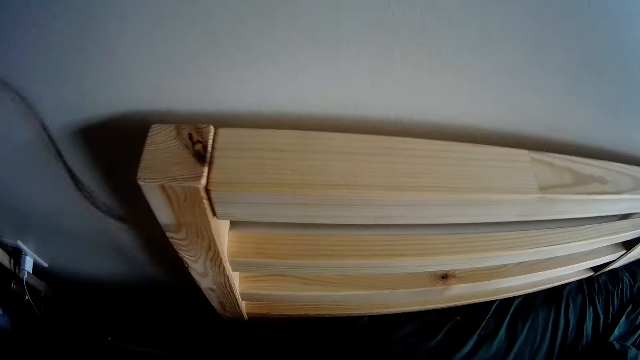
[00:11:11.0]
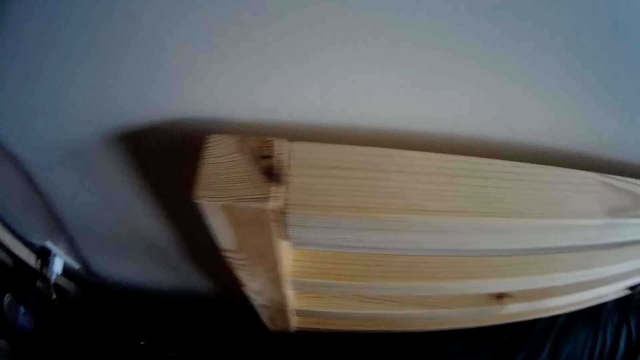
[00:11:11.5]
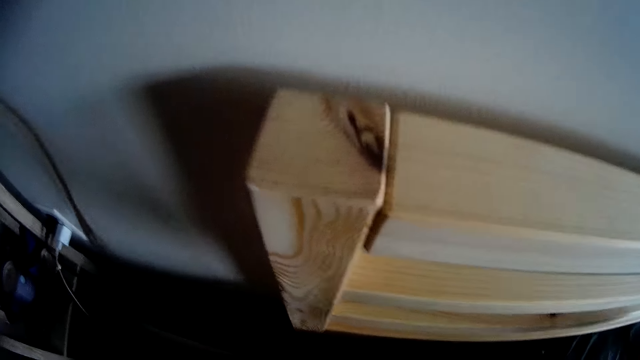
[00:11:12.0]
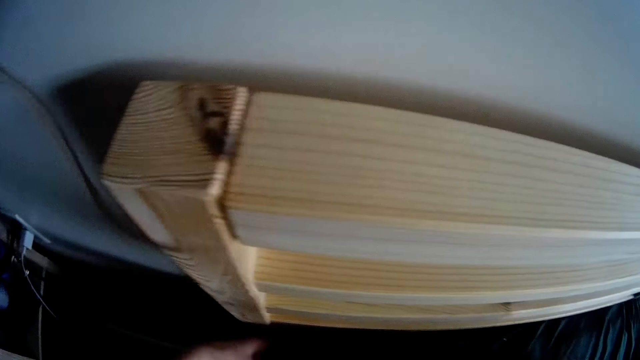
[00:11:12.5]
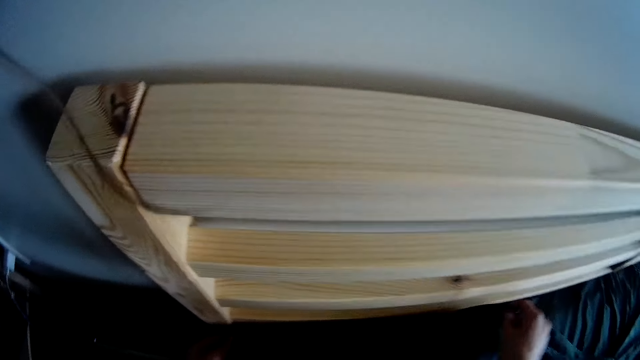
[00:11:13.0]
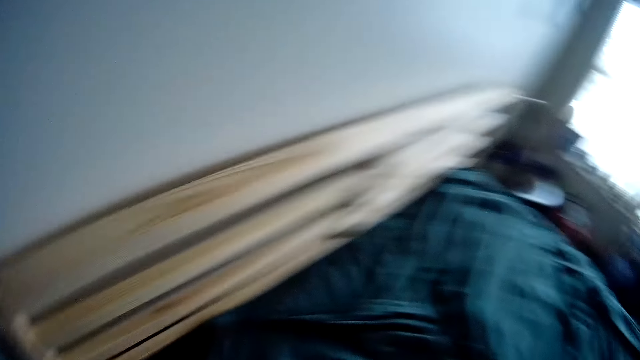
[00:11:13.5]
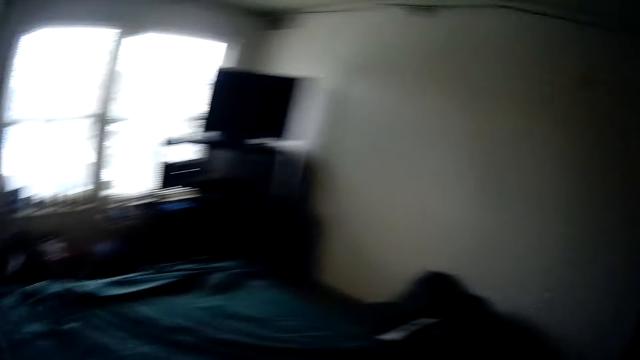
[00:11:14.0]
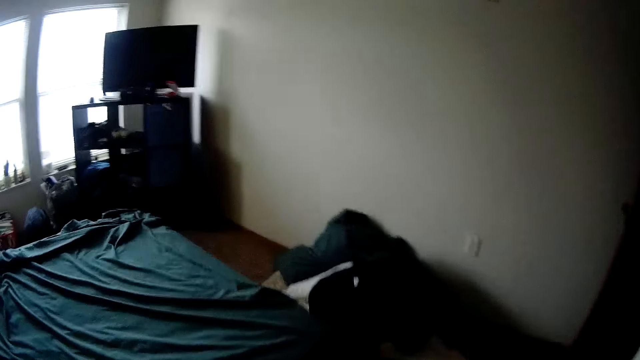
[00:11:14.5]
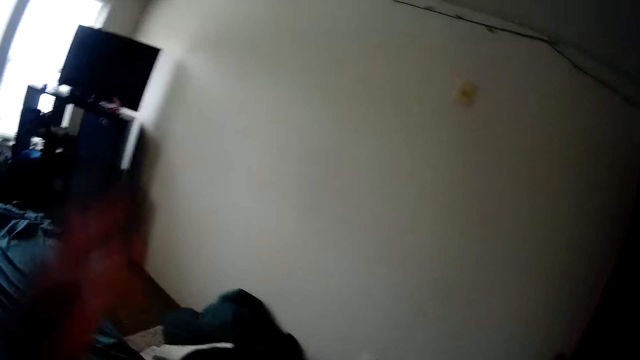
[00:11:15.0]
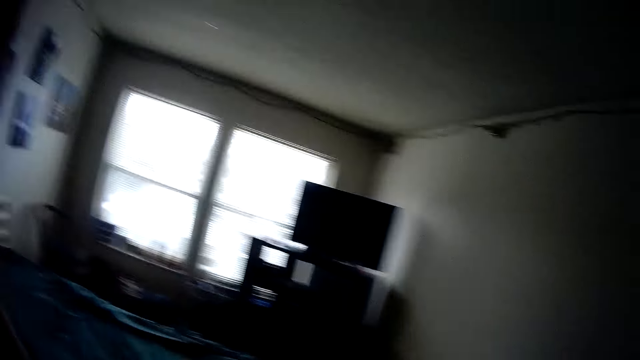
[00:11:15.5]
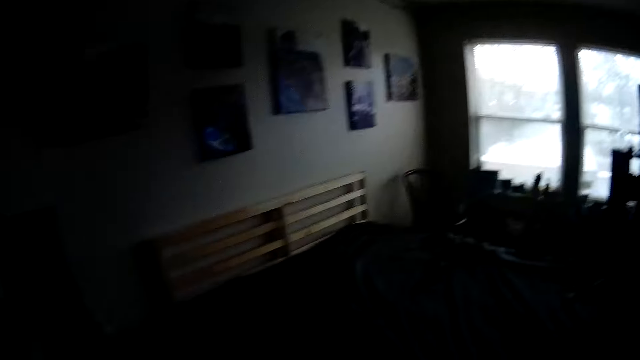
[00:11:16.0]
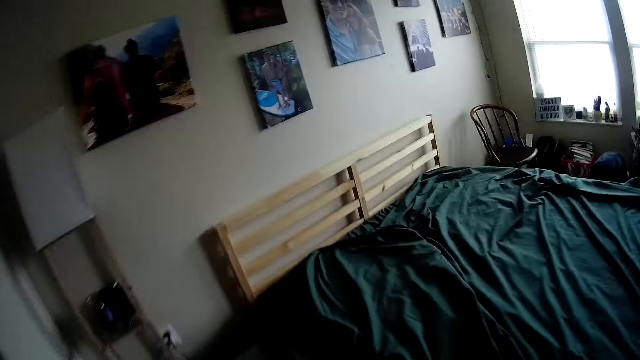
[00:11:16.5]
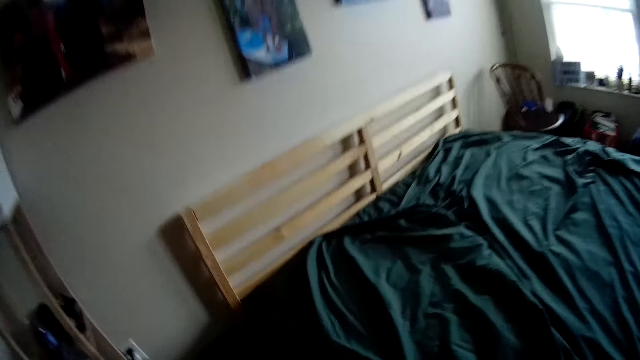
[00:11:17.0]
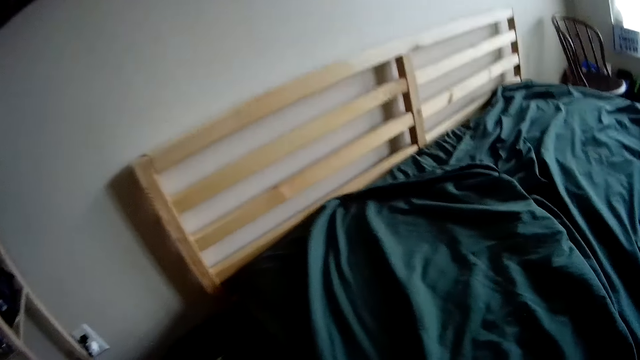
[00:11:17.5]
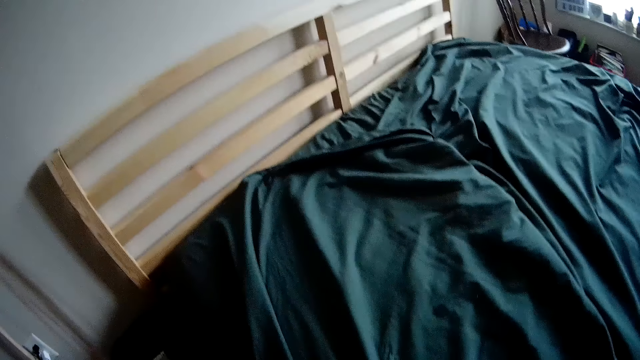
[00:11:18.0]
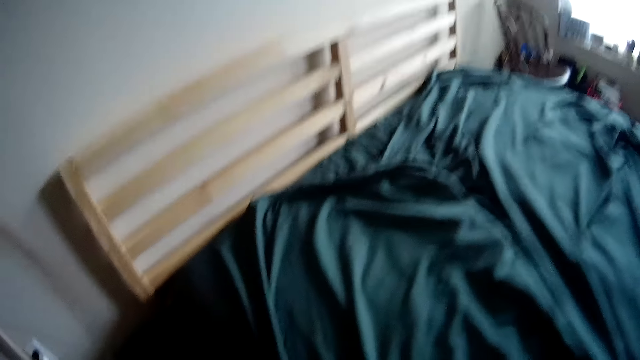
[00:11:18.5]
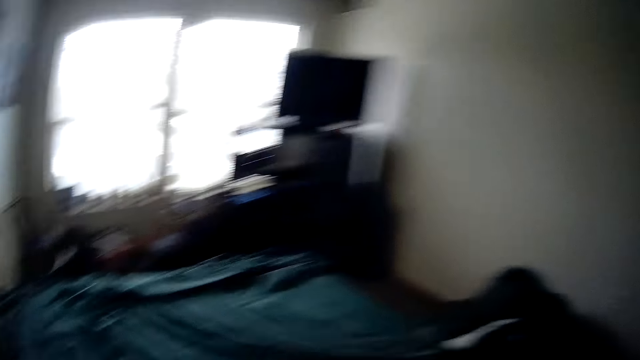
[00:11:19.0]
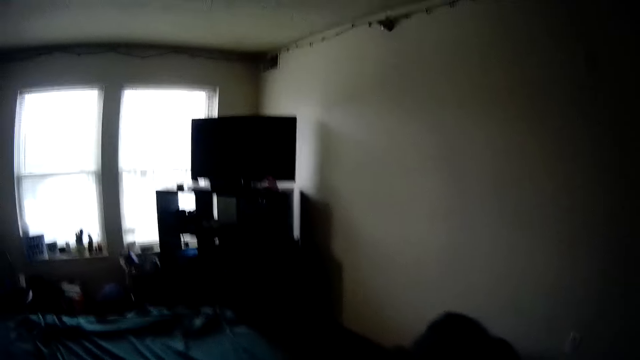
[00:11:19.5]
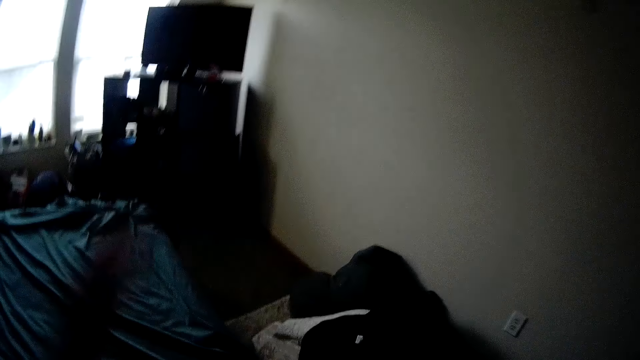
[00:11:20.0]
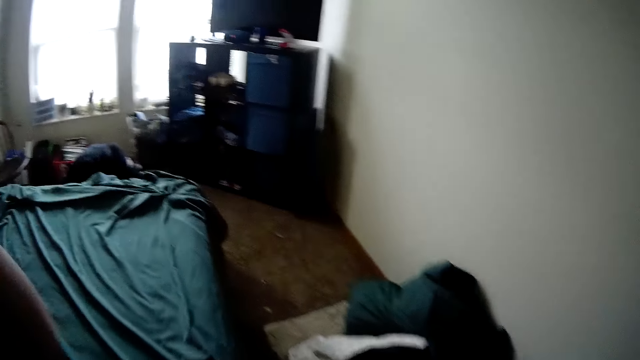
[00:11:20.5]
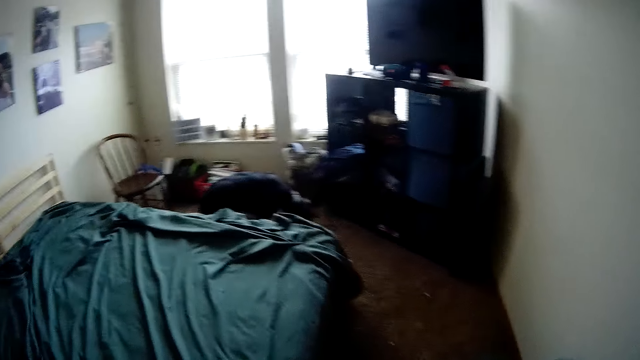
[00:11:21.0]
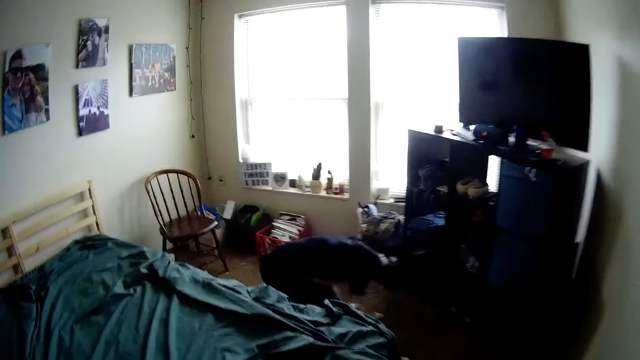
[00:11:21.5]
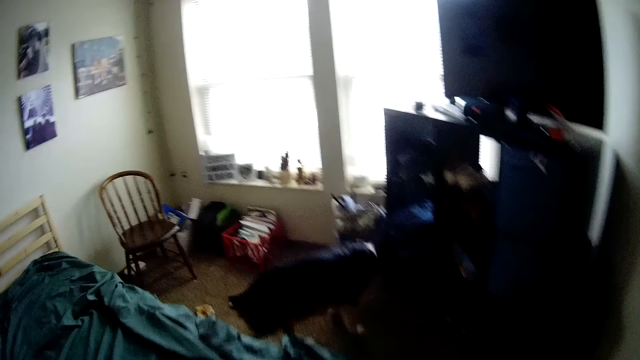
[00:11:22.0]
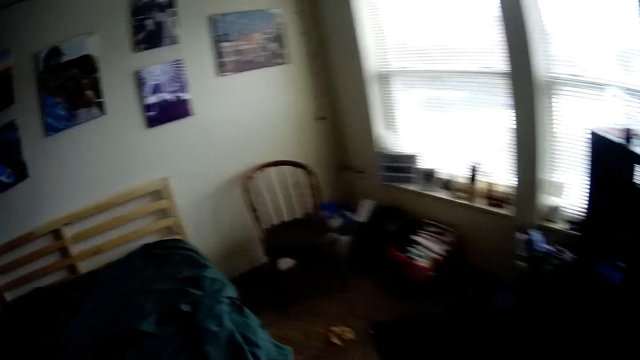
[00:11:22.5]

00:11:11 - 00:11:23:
The camera wearer walks around. They move the hand to the head. They spread the sheet on the headboard side. They walk to the other side of the bed. They move the hand to the head.

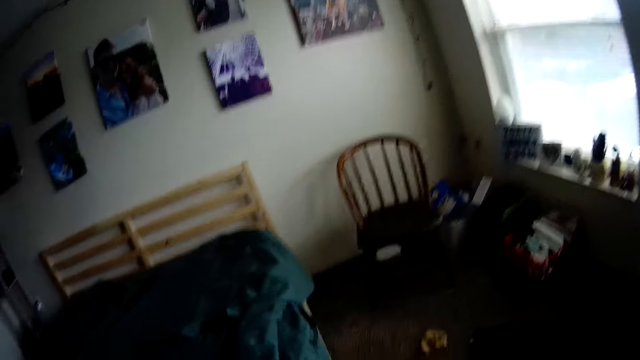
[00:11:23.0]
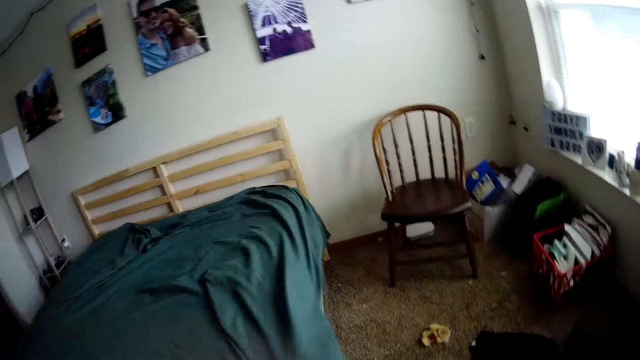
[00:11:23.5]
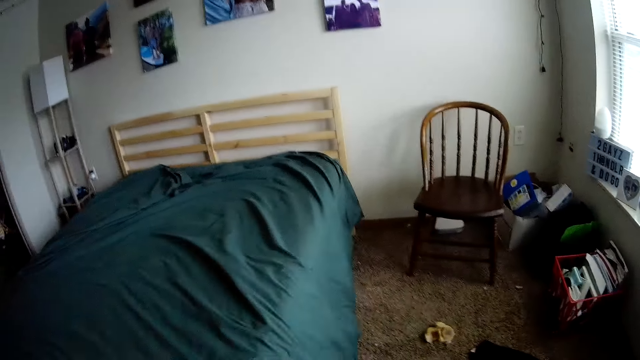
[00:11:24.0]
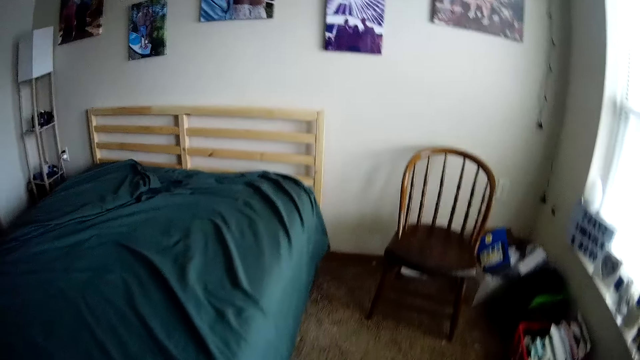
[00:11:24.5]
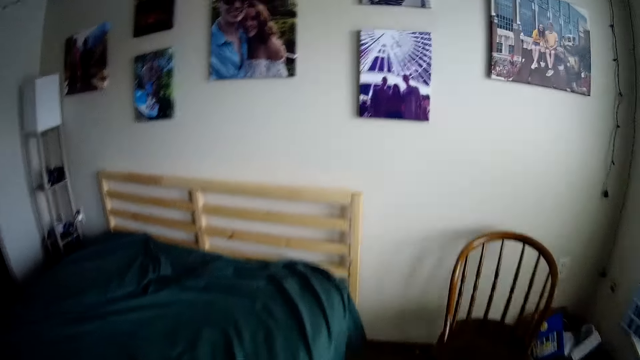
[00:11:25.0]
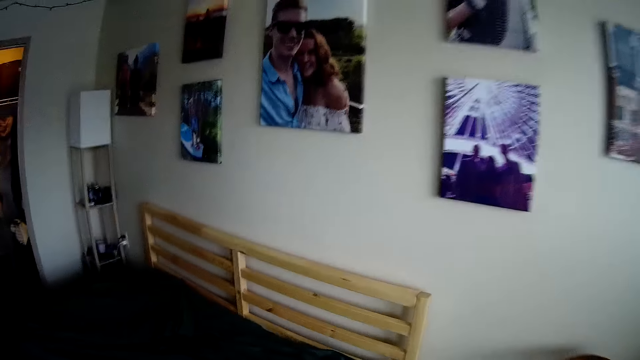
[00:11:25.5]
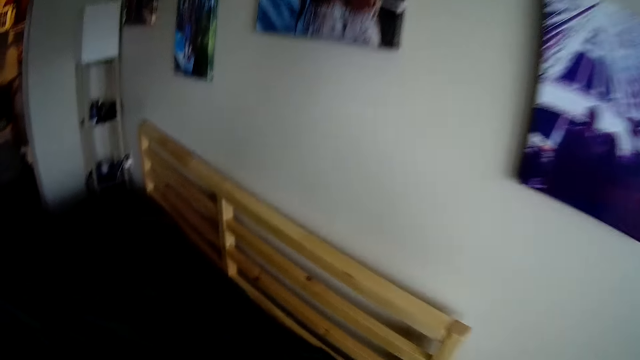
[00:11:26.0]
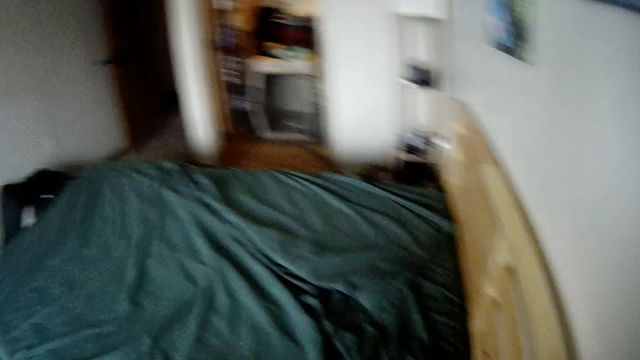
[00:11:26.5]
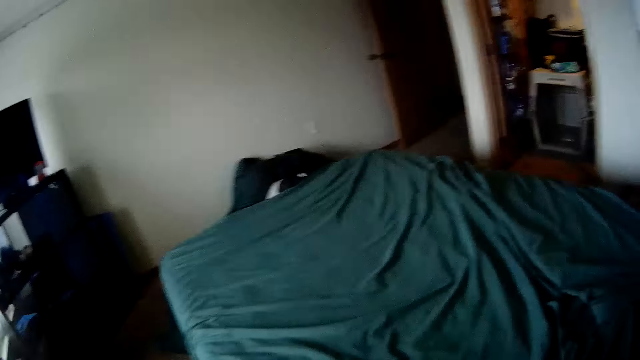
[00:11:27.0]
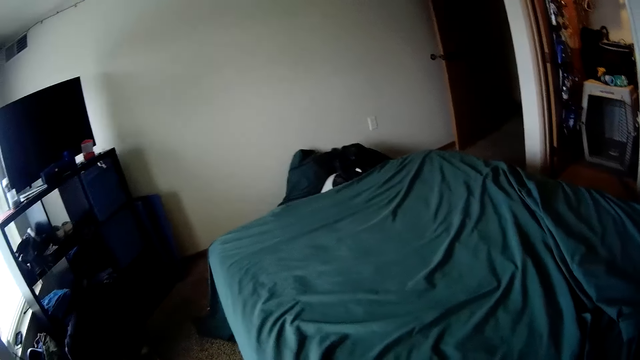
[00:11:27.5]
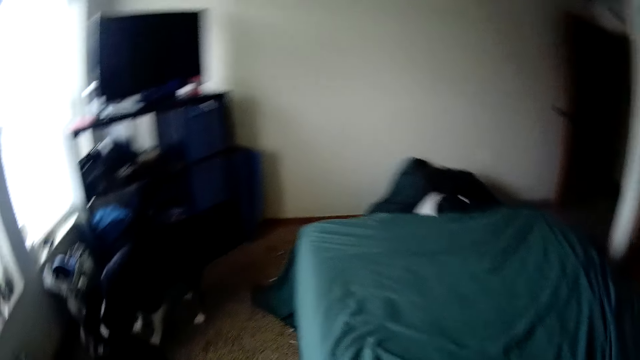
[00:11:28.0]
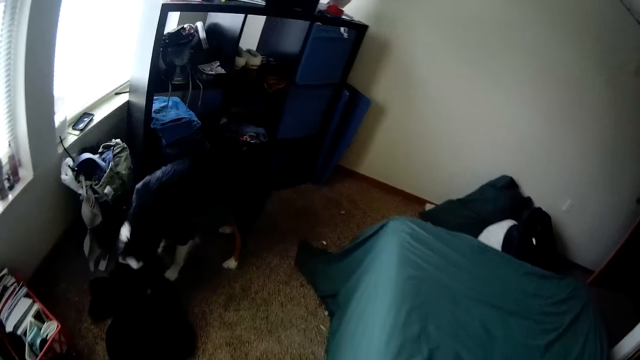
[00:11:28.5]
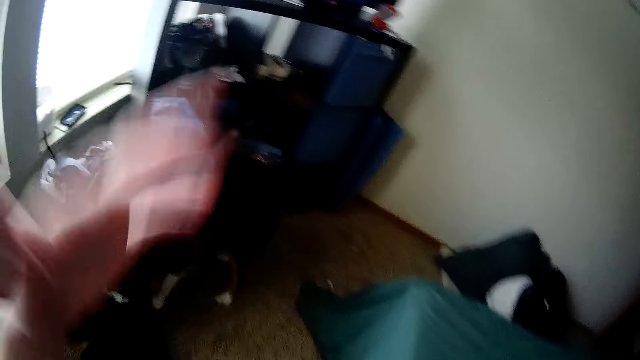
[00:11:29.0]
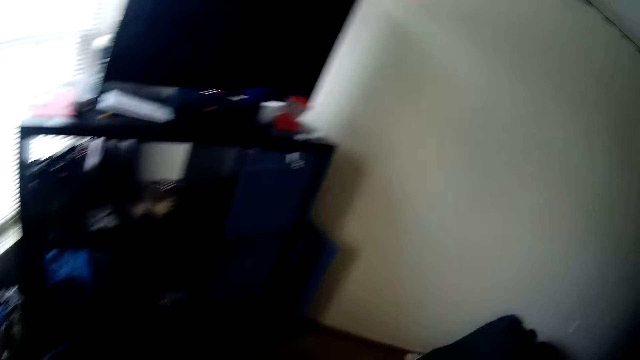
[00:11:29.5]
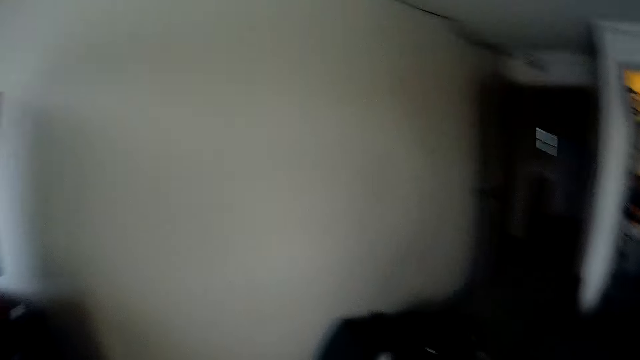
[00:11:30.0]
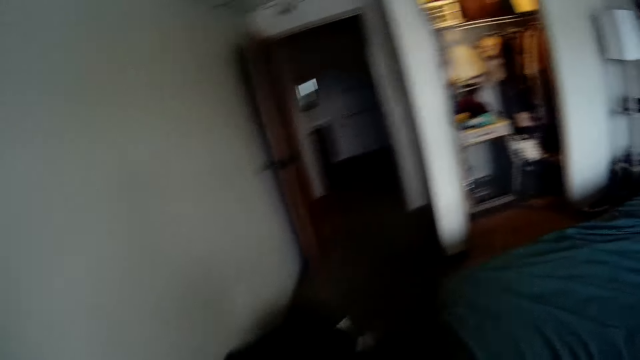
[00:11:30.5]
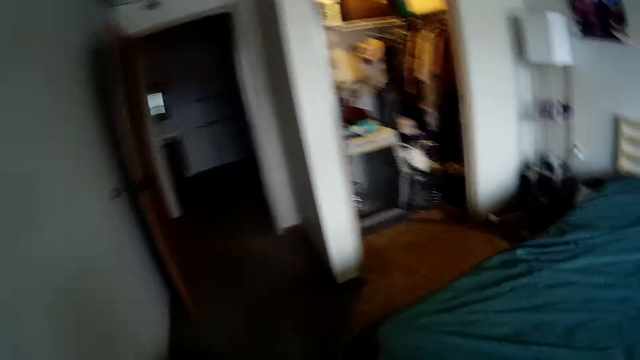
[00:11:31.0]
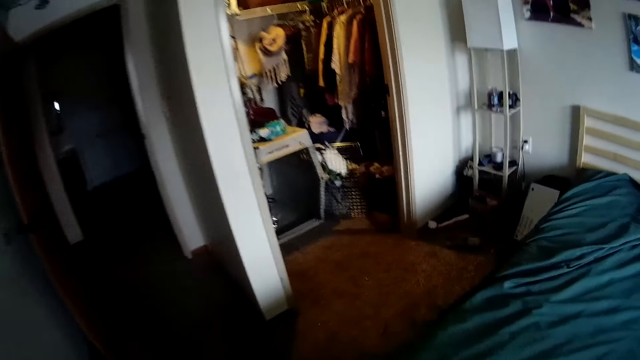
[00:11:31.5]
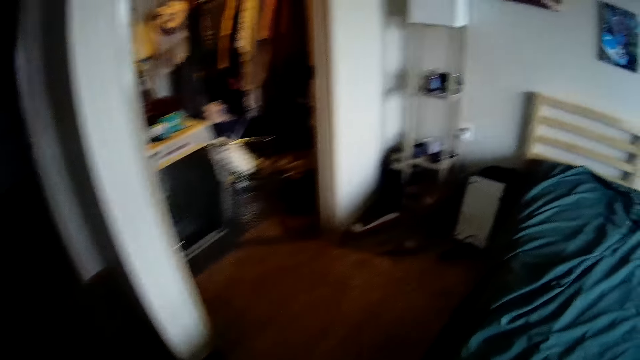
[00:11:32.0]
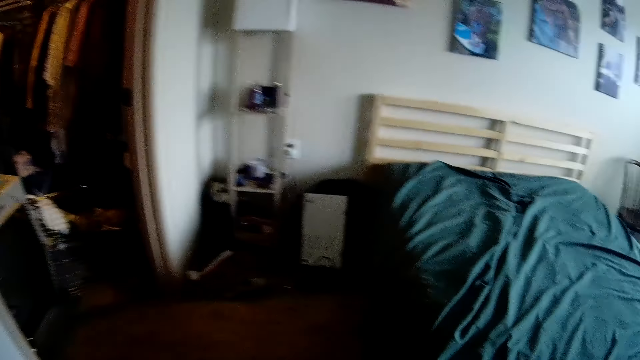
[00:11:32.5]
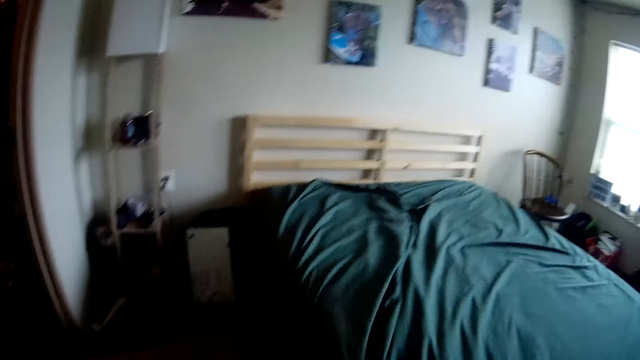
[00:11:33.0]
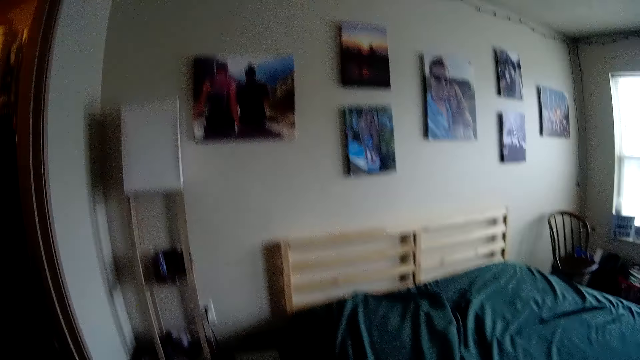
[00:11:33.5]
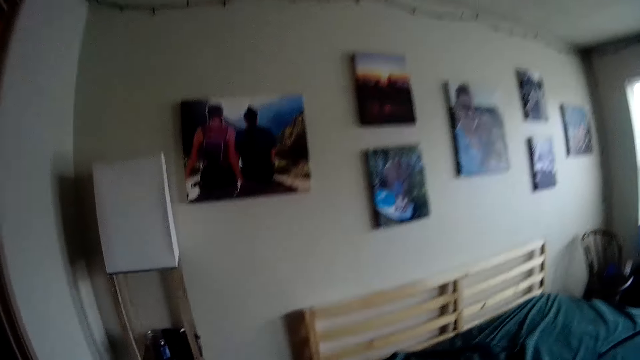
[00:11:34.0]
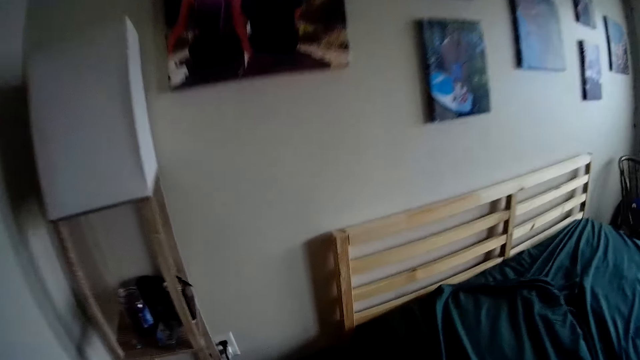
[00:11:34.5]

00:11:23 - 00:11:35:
The camera wearer spreads the sheet on the footboard side. They spread the sheet on the headboard side. They walk to the other side of the bed. They raise the left hand to the head. They spread the sheet on the footboard side.
